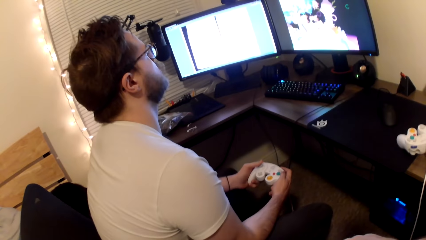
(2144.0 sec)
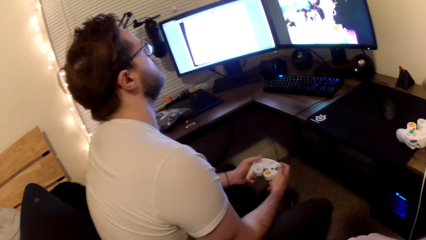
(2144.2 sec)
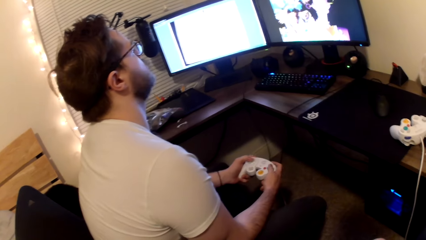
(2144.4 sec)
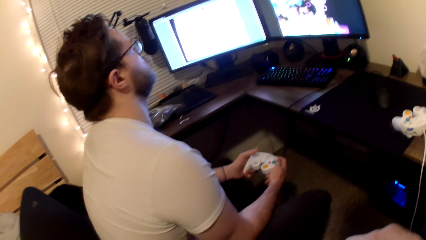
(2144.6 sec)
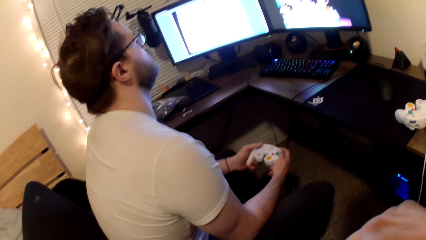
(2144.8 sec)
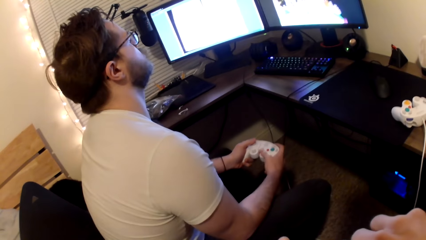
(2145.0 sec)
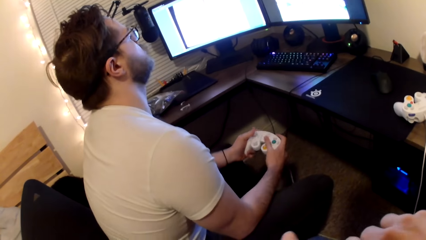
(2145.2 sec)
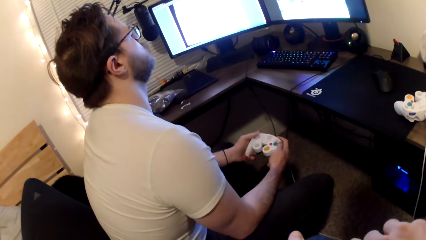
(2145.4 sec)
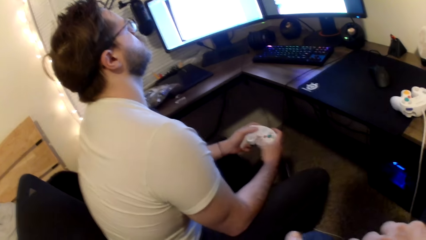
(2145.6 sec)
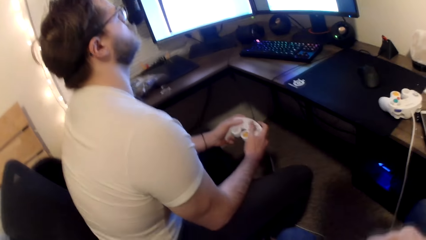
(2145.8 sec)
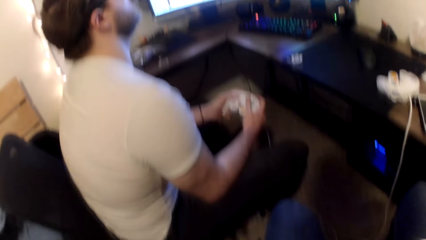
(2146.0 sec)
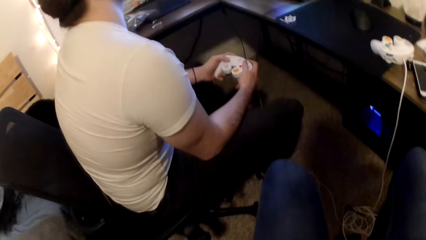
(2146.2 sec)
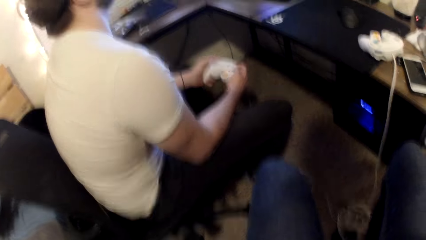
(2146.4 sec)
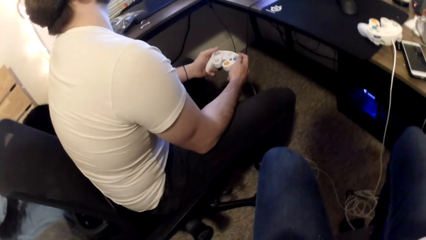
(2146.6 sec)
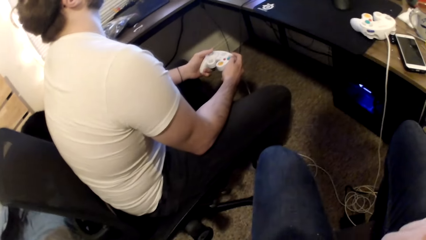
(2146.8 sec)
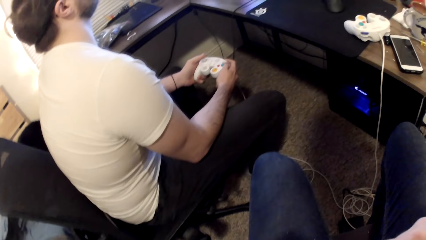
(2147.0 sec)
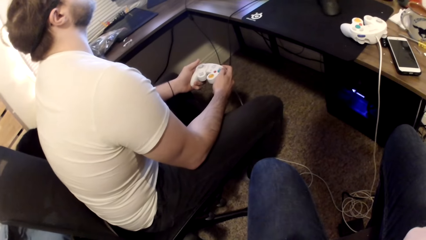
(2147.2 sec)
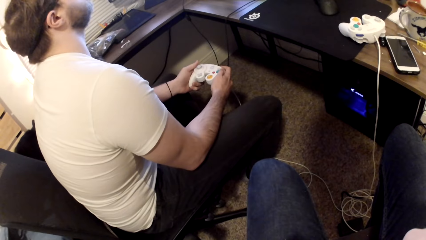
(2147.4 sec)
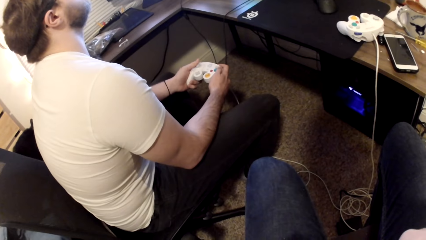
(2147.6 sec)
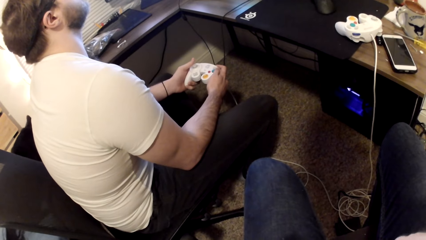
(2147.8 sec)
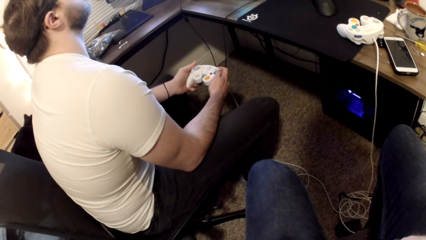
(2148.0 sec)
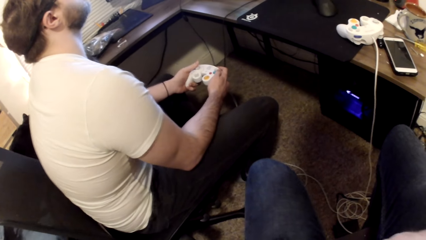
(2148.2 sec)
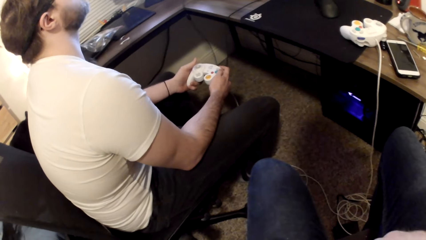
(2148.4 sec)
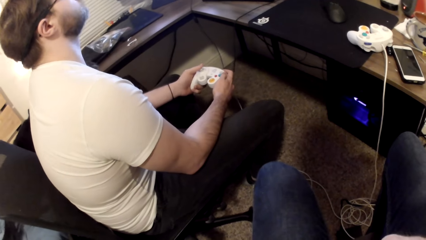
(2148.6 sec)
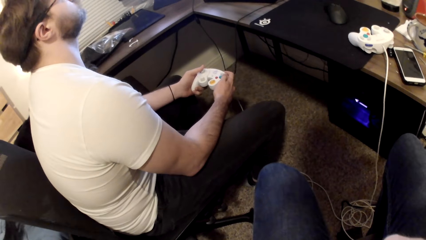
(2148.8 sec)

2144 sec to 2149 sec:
A man plays a game on the computer.

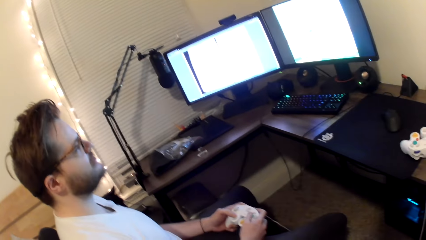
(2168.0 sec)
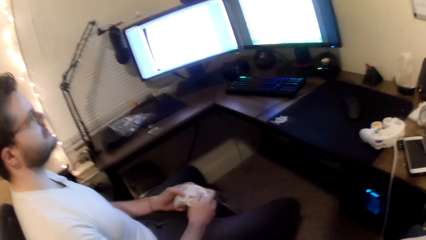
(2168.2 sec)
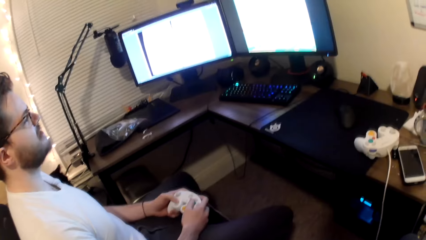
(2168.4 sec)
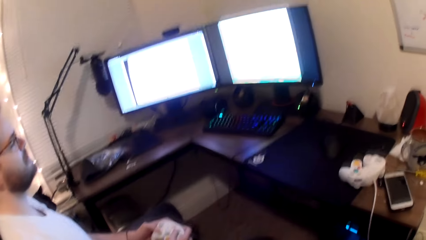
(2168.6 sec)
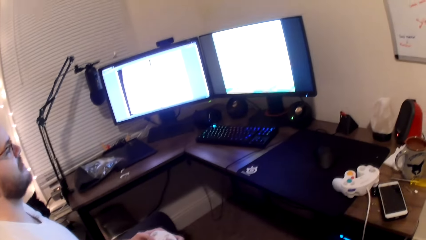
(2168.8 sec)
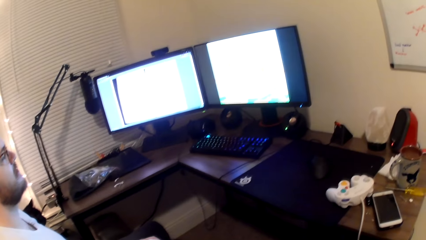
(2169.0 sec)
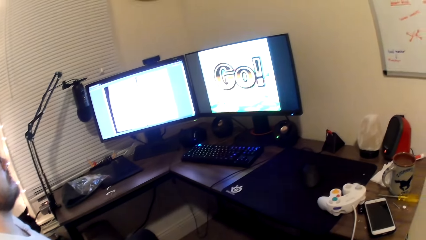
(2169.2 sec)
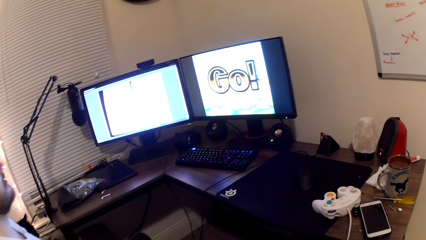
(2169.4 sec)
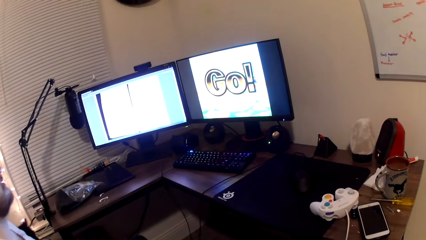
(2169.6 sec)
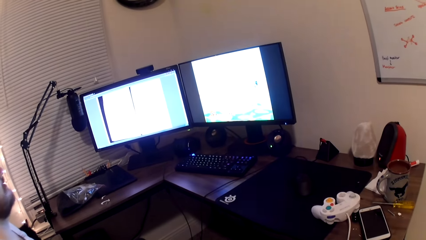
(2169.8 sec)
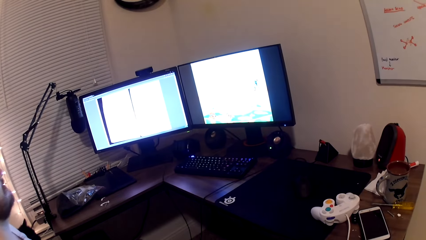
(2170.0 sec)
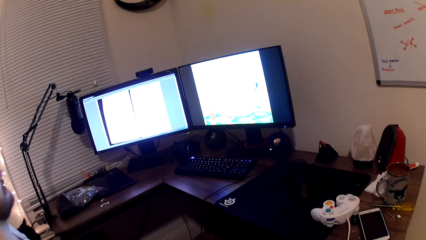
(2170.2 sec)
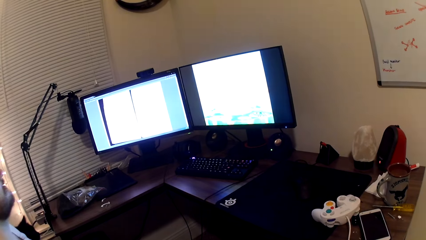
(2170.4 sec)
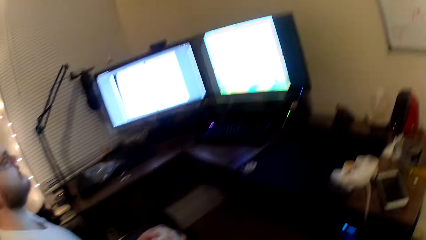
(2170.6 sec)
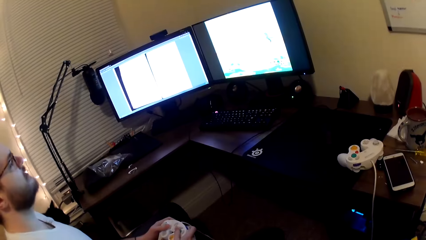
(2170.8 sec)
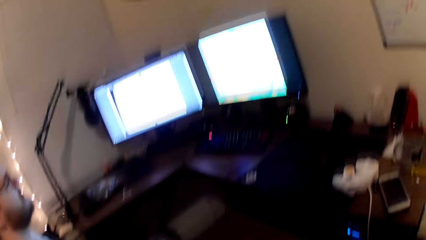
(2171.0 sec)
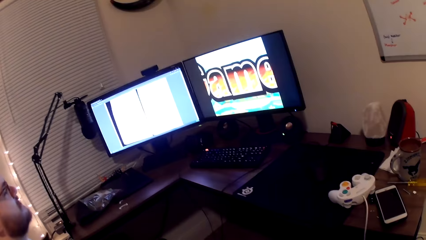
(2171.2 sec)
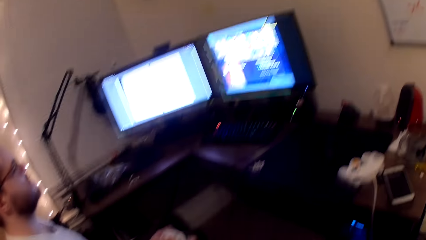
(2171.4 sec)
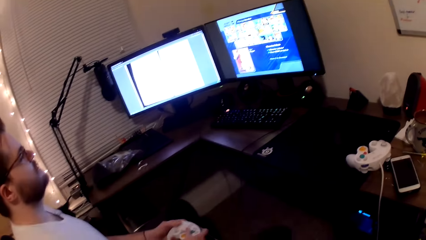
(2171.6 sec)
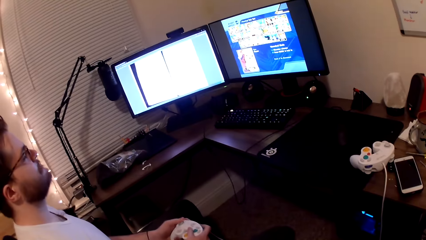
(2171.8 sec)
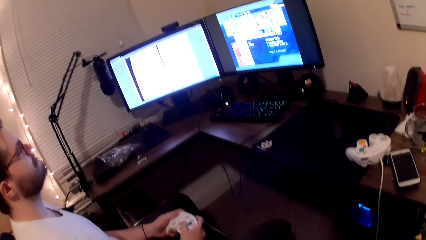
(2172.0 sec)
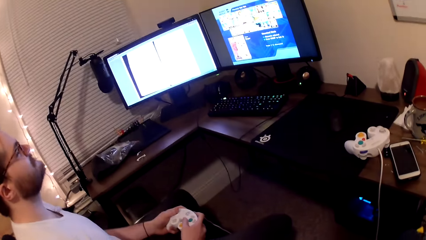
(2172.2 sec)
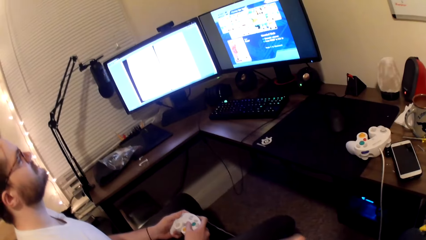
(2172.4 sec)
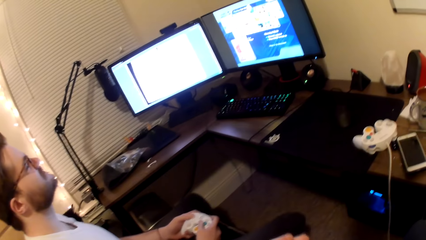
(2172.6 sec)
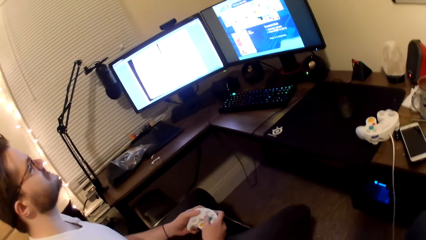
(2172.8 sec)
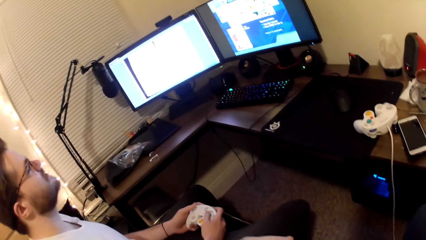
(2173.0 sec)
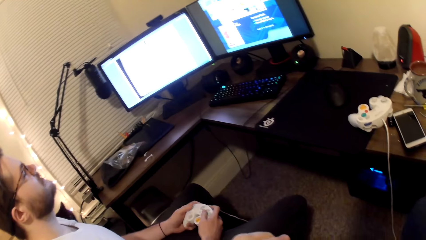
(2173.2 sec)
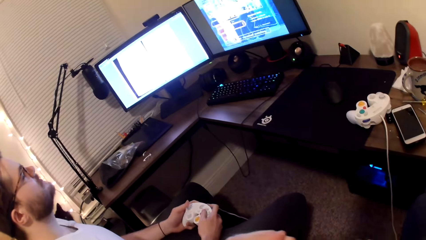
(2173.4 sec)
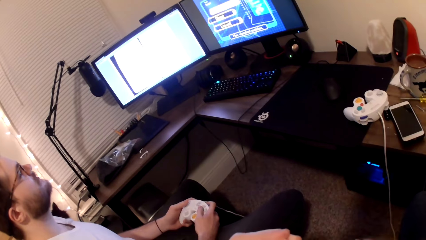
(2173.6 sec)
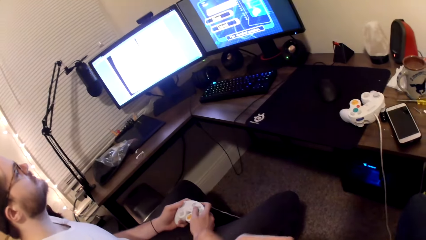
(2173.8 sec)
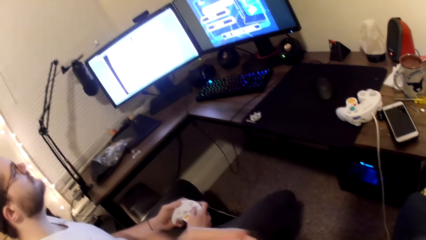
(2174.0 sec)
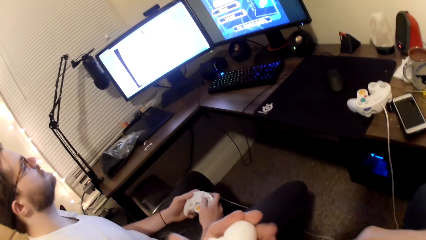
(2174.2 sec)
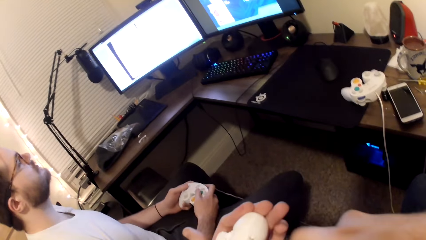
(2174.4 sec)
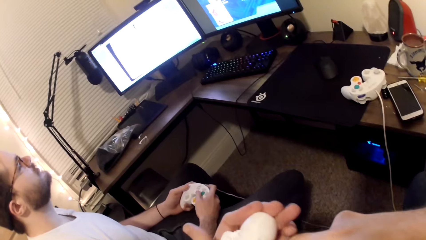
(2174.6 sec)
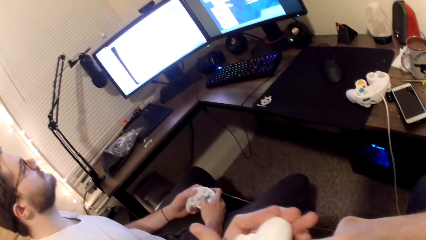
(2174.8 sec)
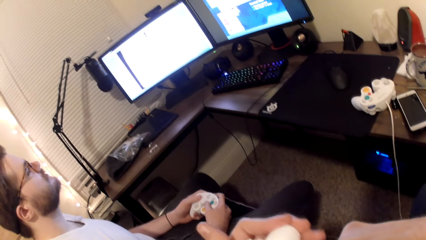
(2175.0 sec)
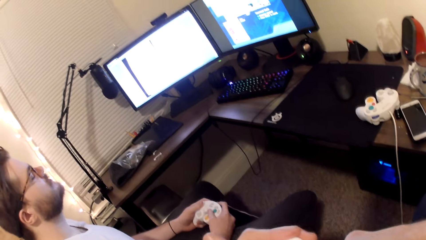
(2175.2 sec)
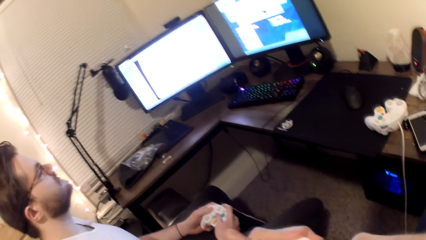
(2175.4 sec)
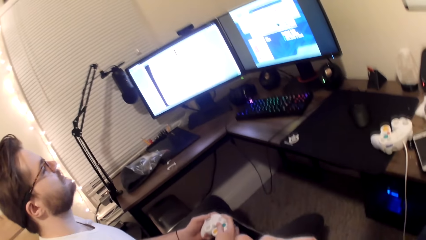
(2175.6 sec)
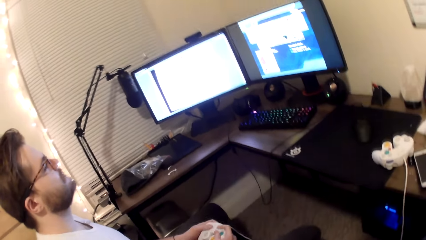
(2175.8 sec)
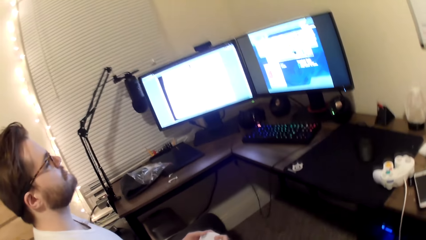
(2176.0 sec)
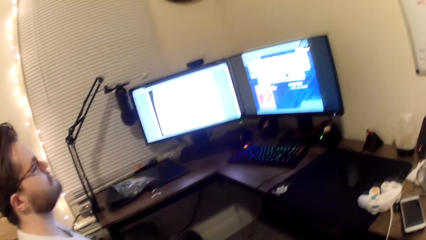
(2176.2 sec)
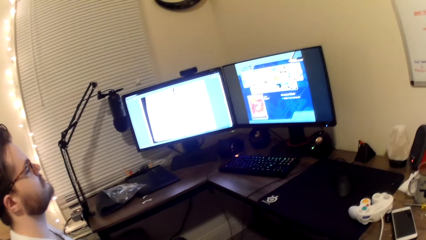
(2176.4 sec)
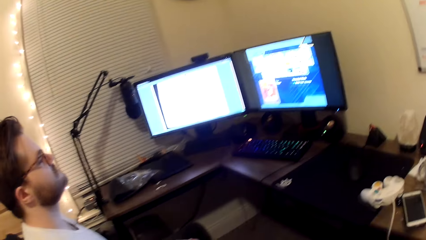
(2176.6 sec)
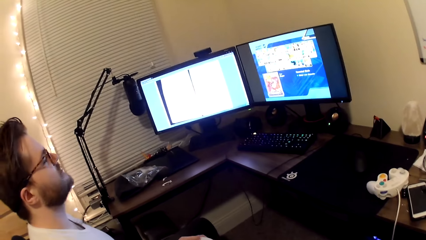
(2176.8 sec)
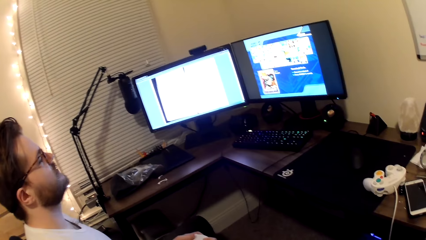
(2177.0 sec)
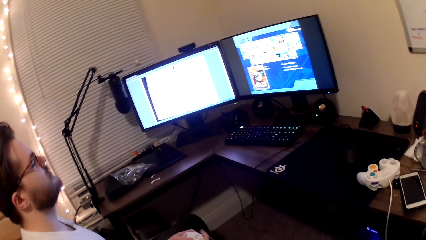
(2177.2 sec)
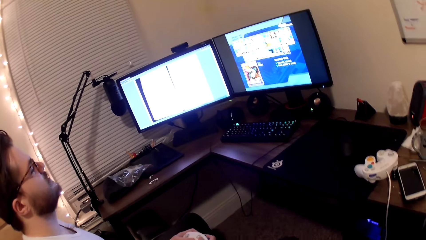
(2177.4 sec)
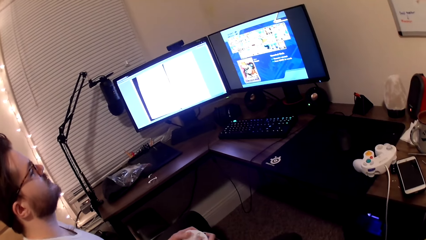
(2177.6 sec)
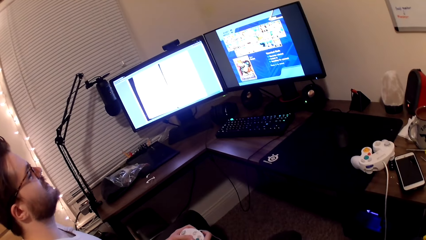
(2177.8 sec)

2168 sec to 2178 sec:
A man plays a game on the computer. The camera wearer sculpts the Styrofoam with the pliers. They cut the art toy. The man plays a game on the computer.
